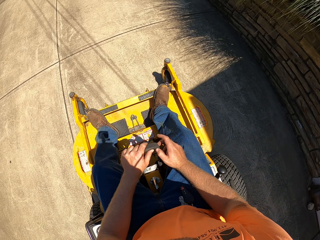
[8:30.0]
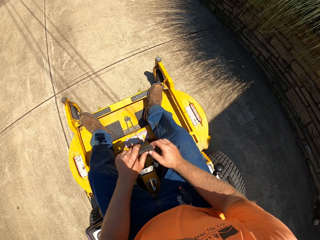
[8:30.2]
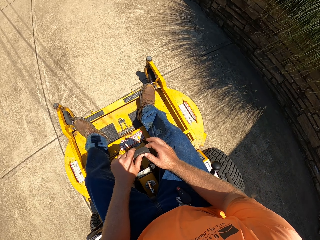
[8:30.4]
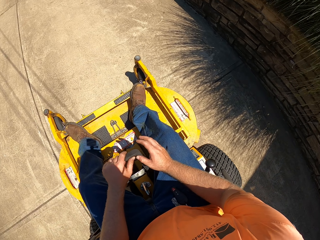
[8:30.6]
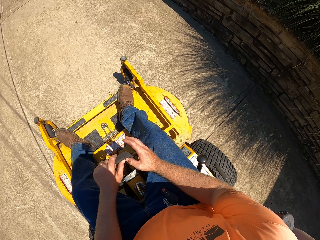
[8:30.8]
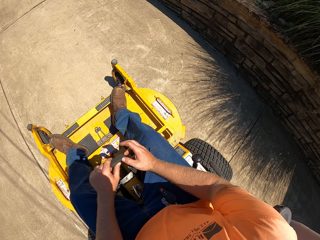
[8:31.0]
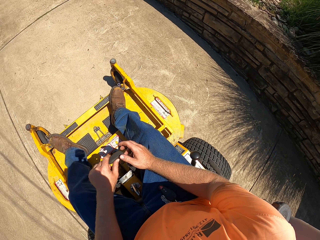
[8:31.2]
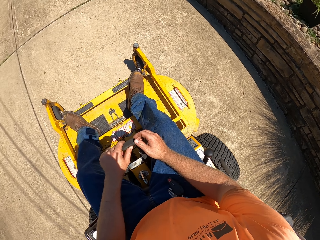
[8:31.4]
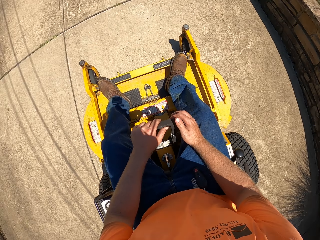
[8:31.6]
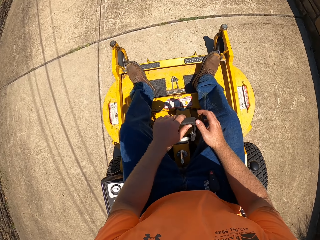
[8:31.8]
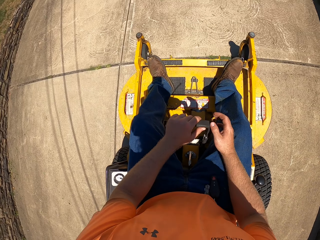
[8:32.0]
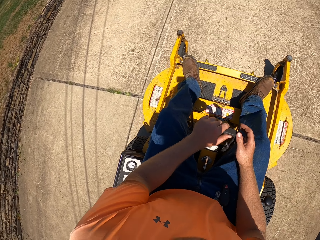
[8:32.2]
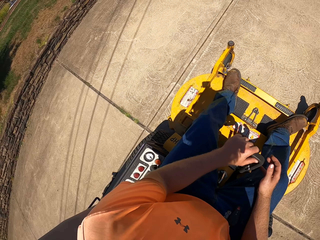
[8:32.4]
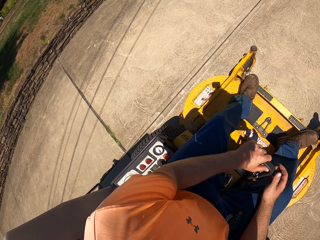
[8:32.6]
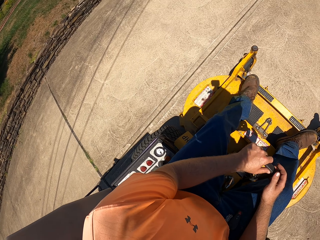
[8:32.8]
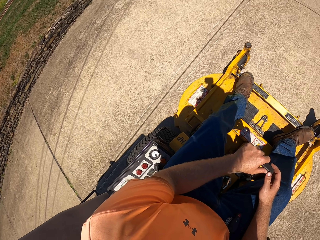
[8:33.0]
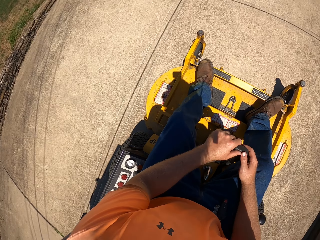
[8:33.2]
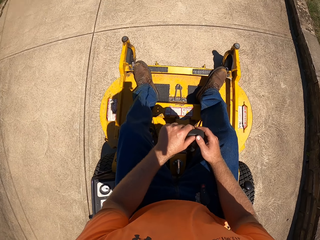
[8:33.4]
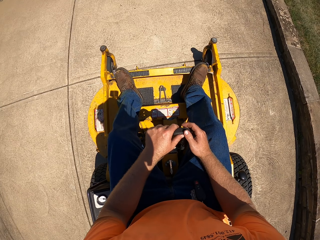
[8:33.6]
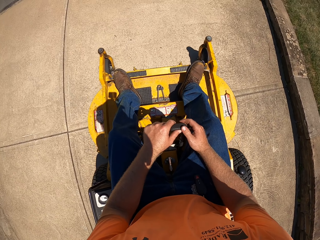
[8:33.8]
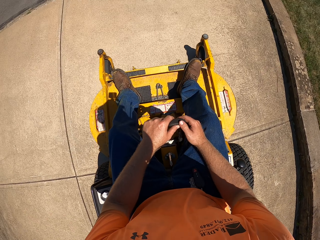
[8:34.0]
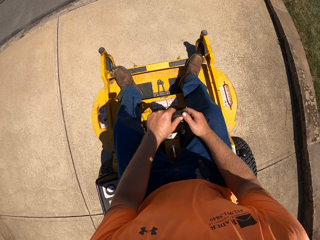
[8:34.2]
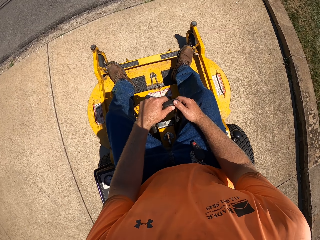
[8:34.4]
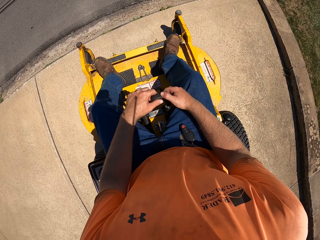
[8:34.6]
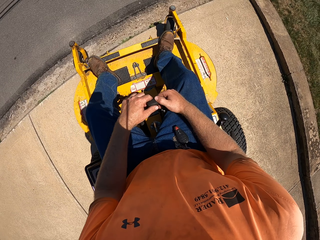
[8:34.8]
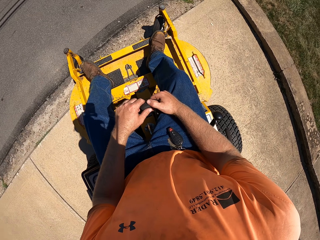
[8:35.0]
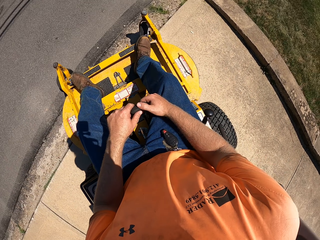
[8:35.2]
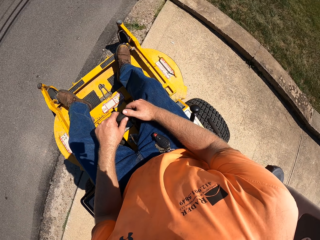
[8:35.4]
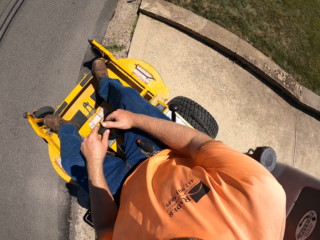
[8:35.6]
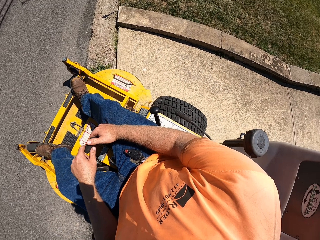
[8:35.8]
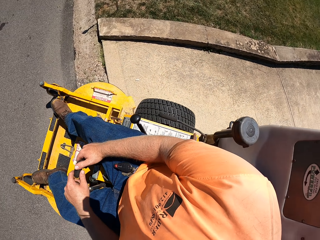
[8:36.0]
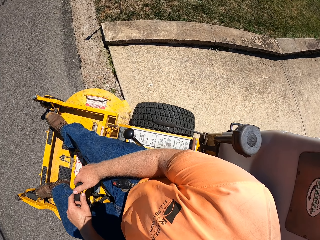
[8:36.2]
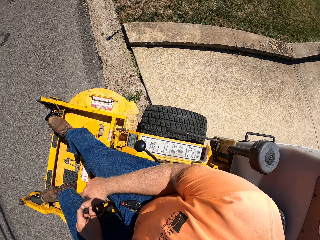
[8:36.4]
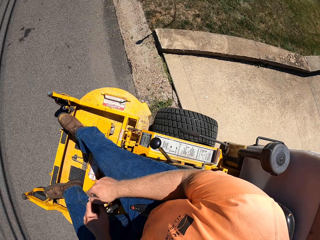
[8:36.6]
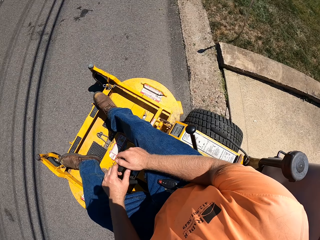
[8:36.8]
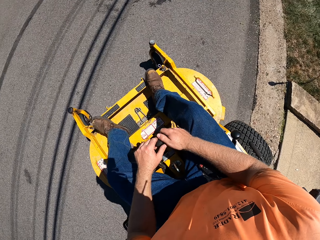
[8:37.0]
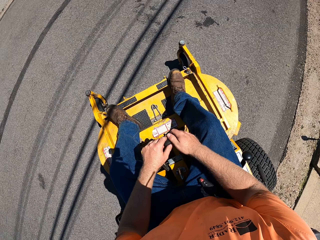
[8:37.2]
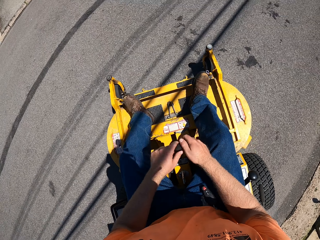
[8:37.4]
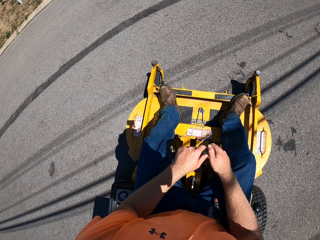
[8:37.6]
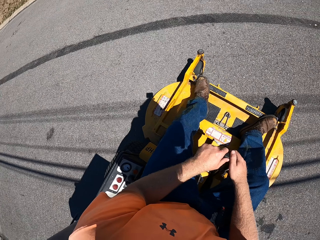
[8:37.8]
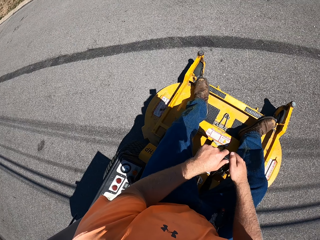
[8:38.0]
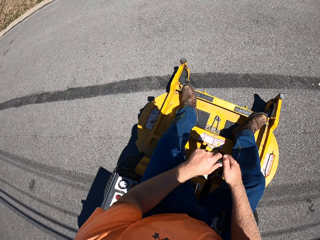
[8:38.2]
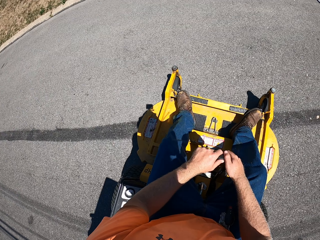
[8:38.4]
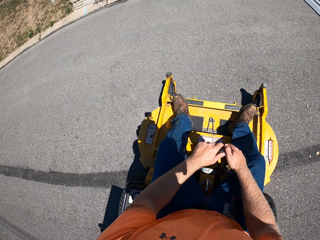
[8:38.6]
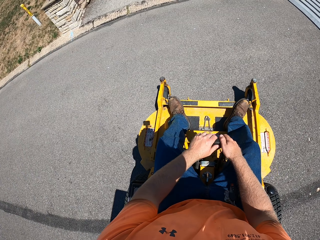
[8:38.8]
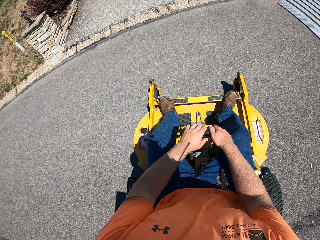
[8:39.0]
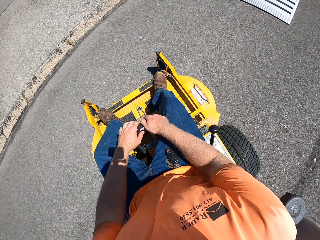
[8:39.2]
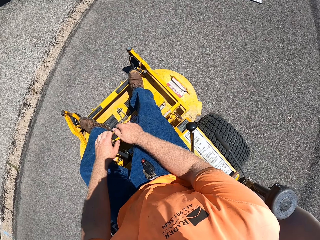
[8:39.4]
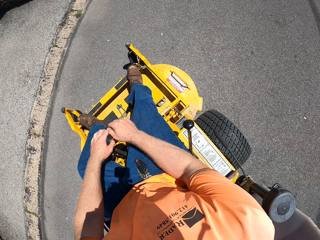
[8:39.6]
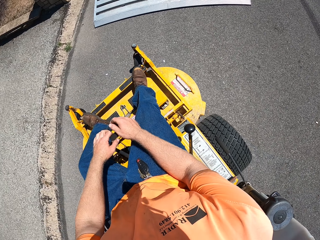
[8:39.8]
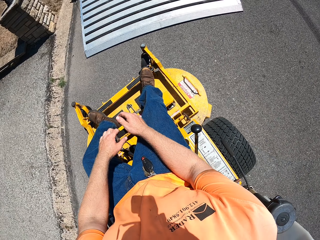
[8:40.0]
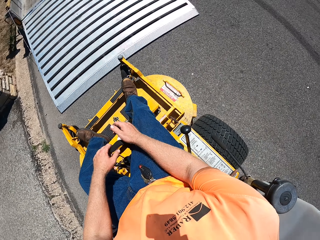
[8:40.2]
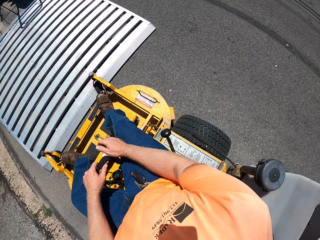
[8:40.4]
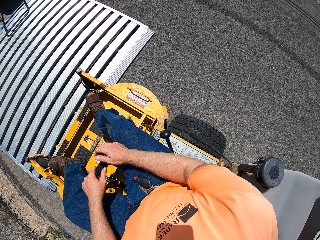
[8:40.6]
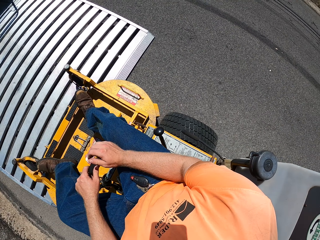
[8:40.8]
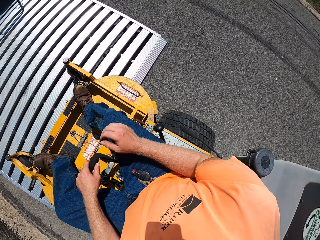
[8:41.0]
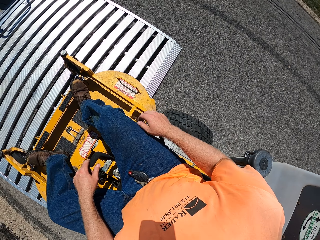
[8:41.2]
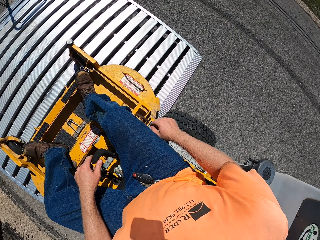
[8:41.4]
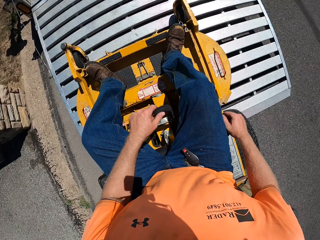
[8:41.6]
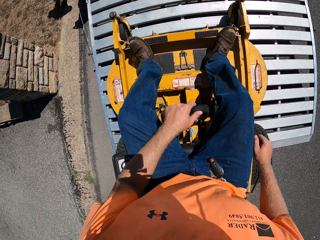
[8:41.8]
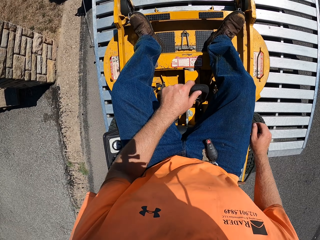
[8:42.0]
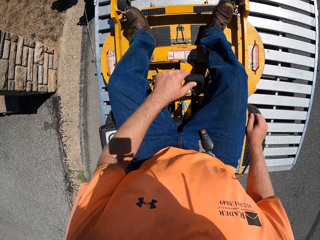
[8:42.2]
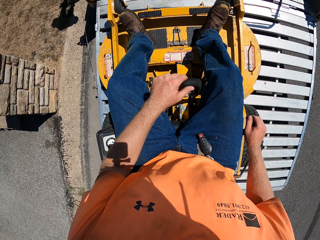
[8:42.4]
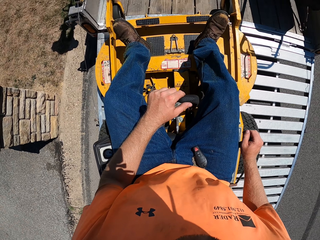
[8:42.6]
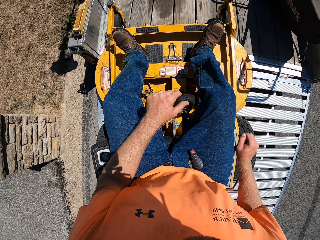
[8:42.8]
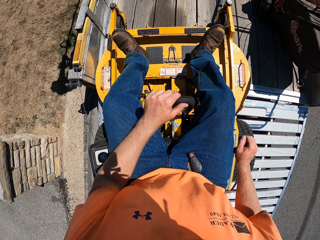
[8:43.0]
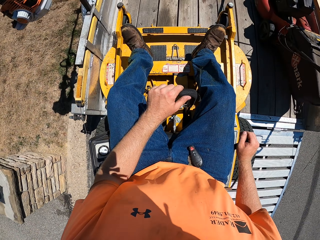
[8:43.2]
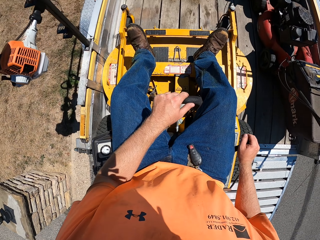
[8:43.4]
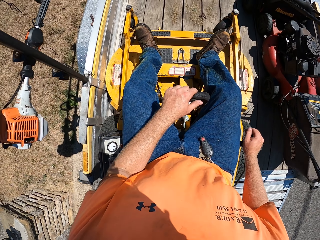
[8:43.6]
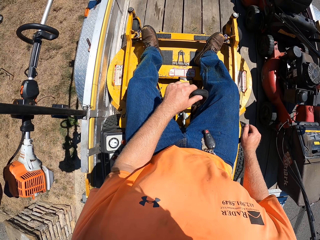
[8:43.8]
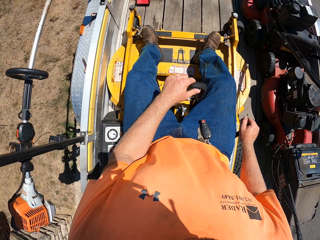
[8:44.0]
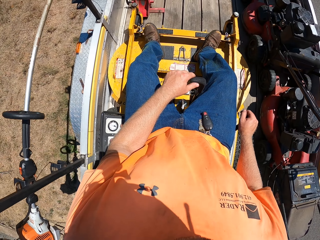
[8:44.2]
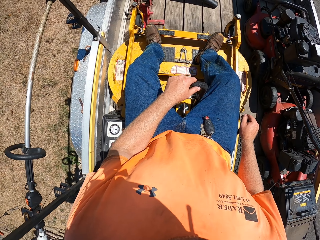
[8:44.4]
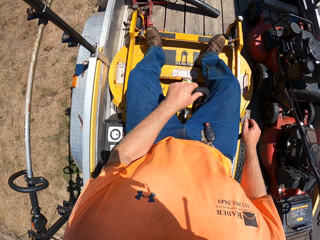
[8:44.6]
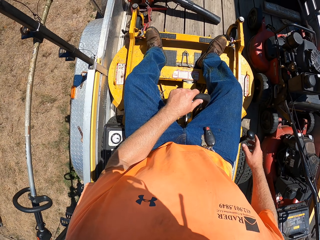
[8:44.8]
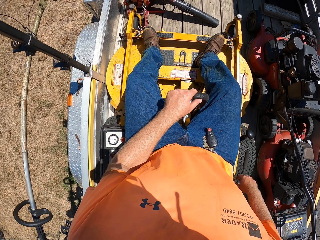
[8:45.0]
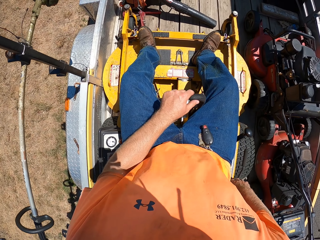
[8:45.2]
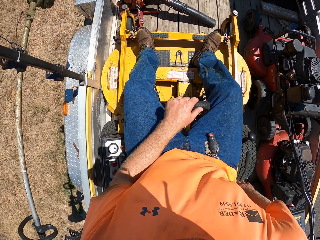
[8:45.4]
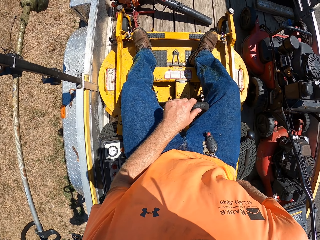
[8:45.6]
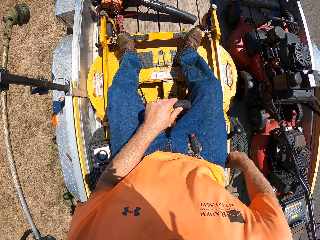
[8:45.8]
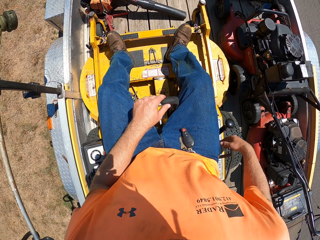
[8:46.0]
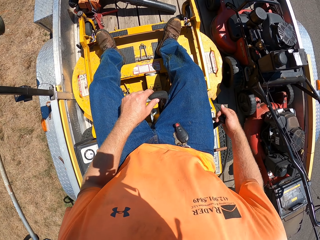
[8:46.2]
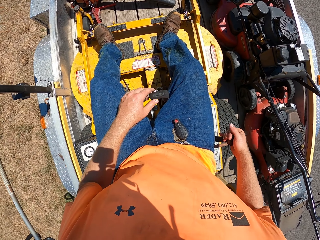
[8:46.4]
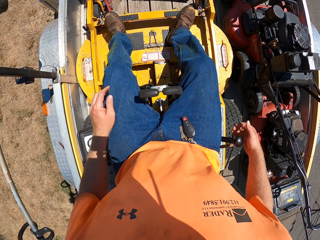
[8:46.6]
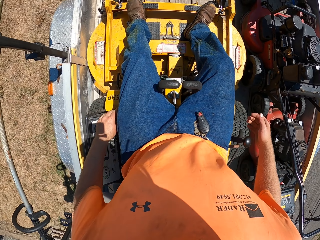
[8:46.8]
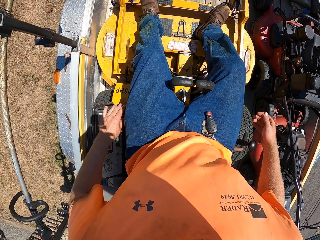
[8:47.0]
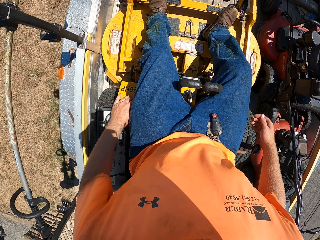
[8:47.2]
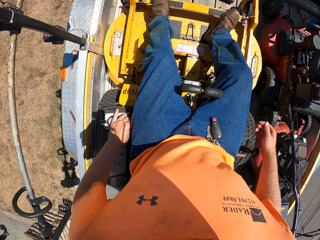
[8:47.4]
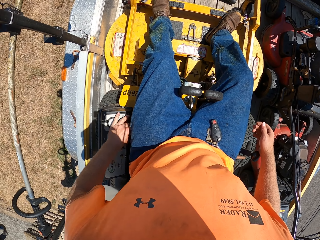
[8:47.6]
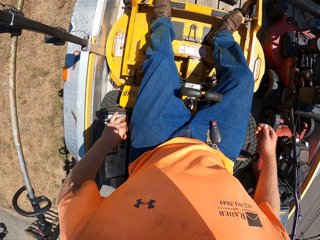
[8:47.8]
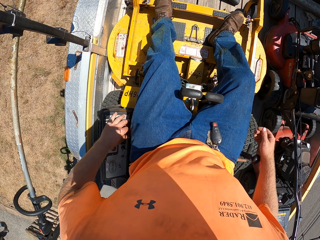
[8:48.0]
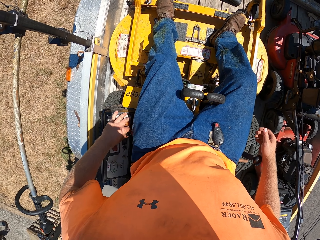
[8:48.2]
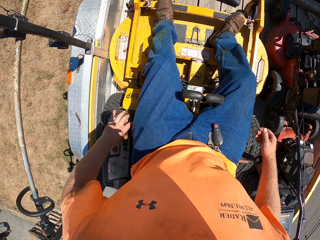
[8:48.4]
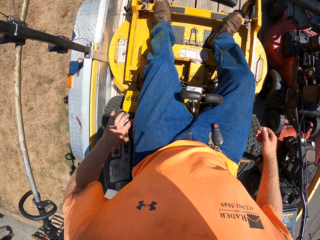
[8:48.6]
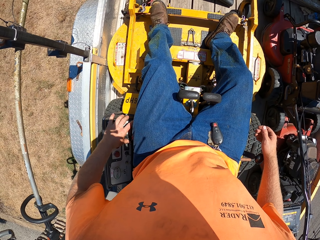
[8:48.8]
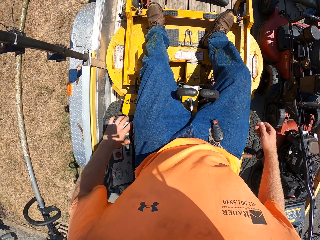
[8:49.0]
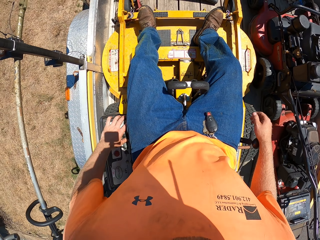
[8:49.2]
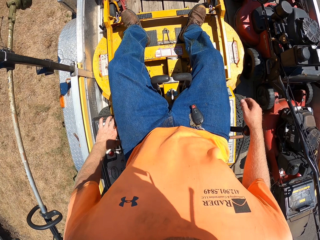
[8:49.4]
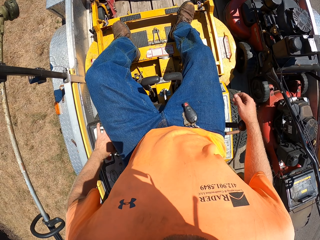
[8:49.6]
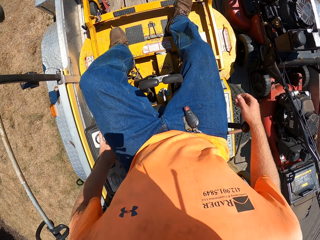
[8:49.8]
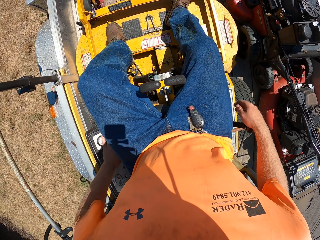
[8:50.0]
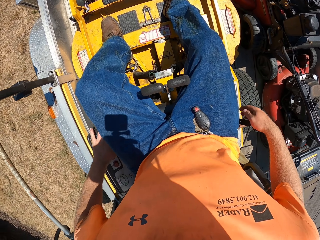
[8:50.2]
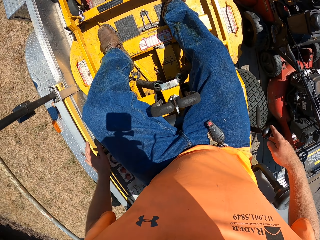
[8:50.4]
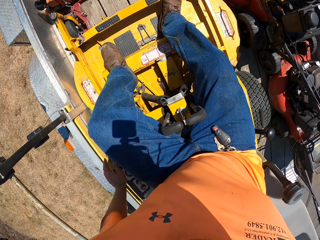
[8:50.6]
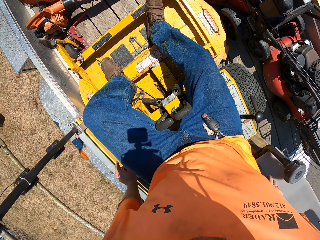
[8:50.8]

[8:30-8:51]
The camera wearer drives the riding mower from the cemented ground into a tarred road with both hands on the steering lever. He drives the riding mower from the tarred road into a trailer with both hands on the steering lever. He places his right hand on the throttle control. He holds the handbrake with his right hand. He parks the riding mower in the trailer with his left hand on the steering lever. He pulls the brake lever on the riding mower with his right hand. He holds the controller with his right hand. He pulls the throttle control on the riding mower with his right hand. He deactivates the handbrake with his right hand. He operates the riding mower with his left hand on the power control. He touches the seat with his left hand.
